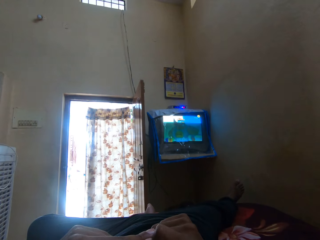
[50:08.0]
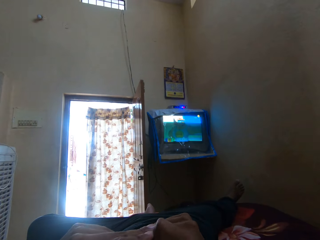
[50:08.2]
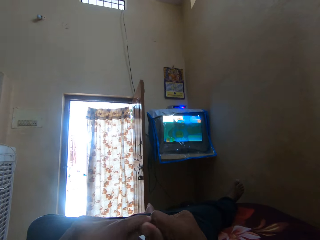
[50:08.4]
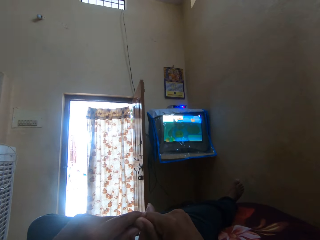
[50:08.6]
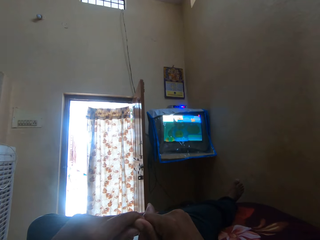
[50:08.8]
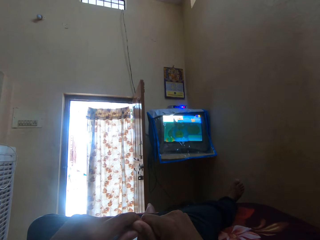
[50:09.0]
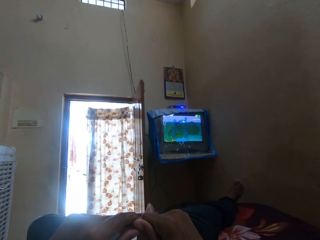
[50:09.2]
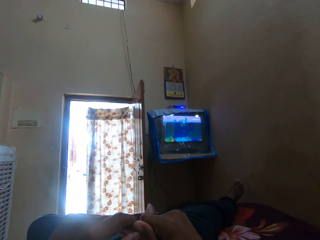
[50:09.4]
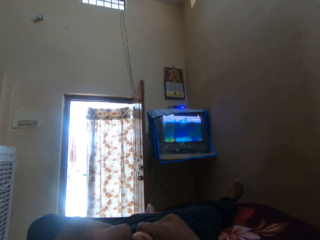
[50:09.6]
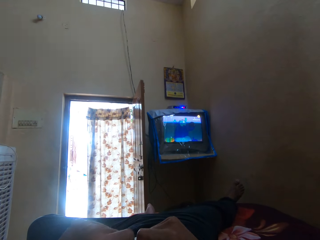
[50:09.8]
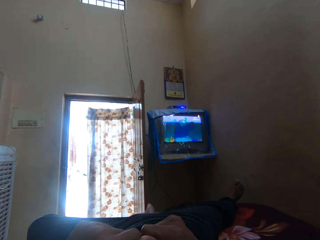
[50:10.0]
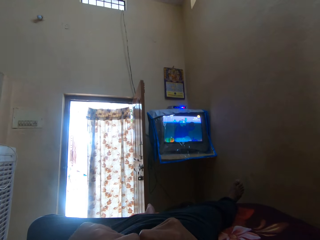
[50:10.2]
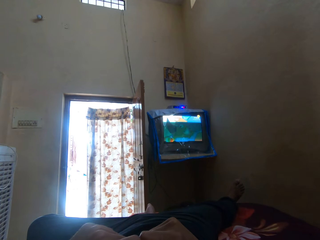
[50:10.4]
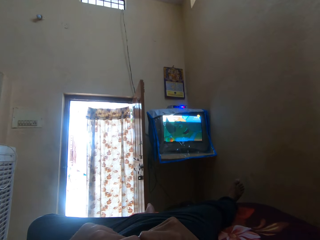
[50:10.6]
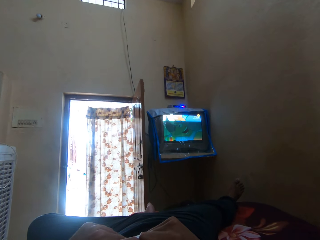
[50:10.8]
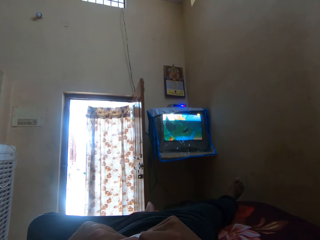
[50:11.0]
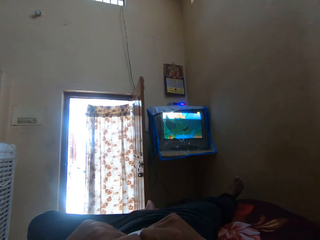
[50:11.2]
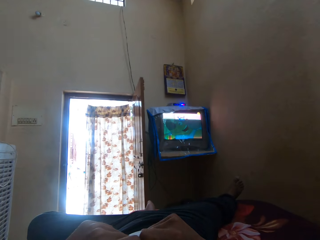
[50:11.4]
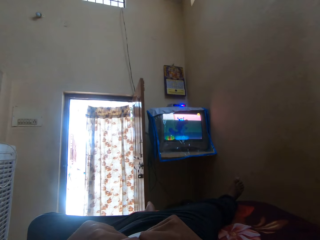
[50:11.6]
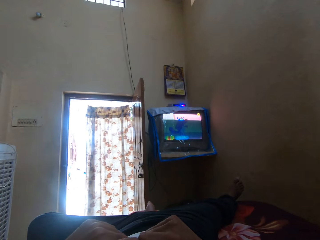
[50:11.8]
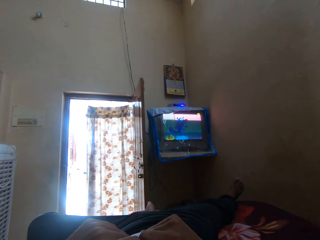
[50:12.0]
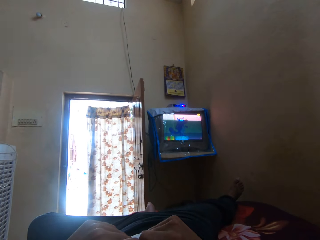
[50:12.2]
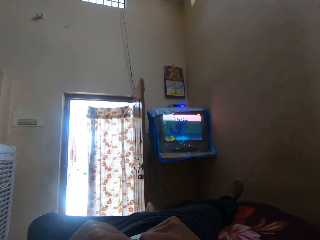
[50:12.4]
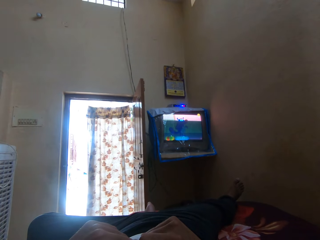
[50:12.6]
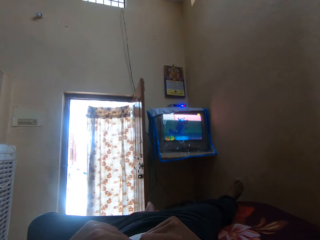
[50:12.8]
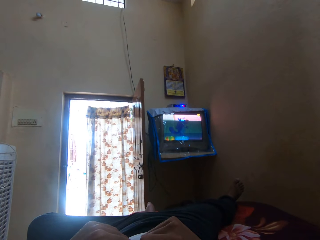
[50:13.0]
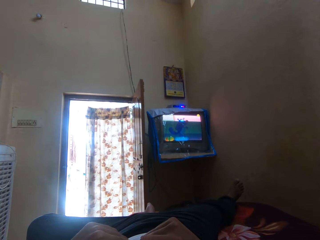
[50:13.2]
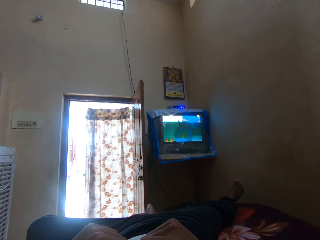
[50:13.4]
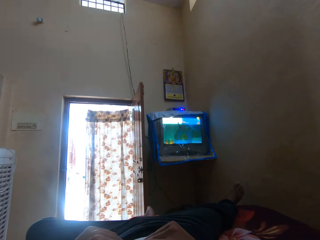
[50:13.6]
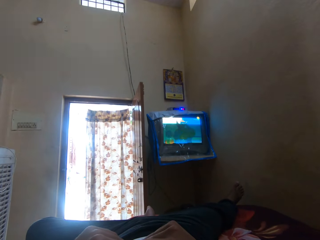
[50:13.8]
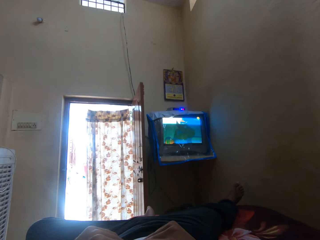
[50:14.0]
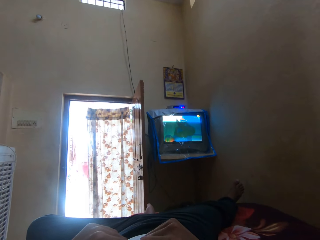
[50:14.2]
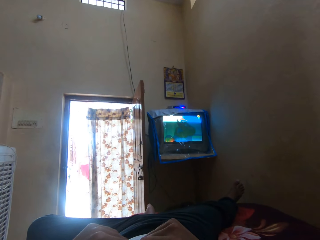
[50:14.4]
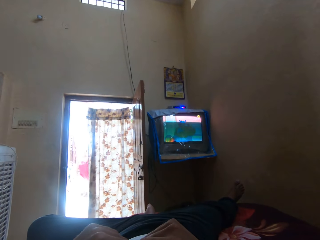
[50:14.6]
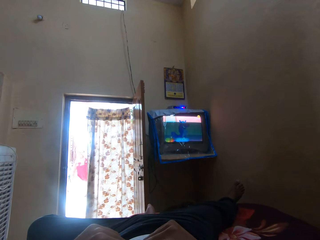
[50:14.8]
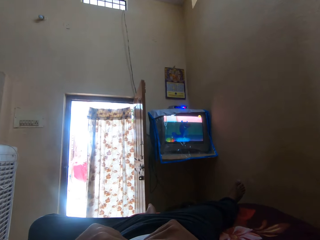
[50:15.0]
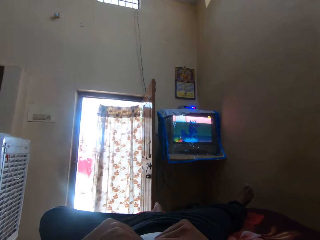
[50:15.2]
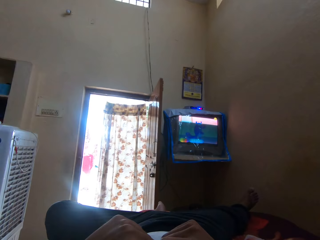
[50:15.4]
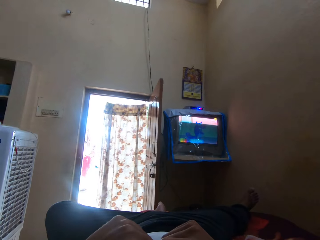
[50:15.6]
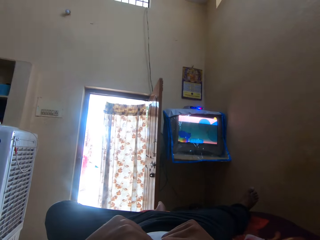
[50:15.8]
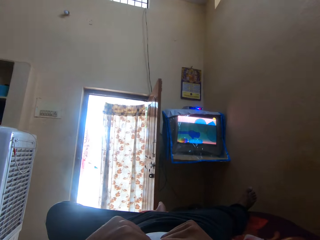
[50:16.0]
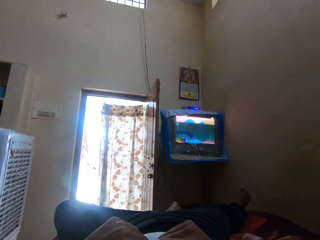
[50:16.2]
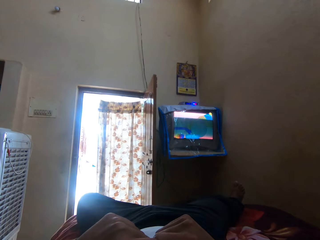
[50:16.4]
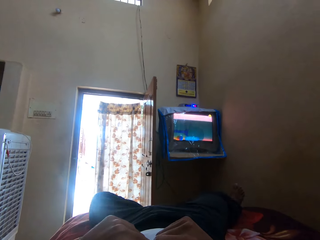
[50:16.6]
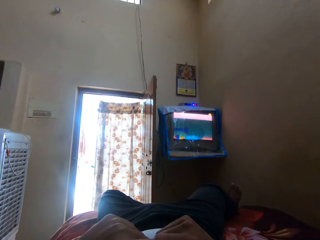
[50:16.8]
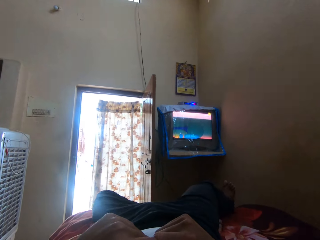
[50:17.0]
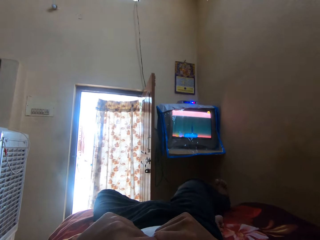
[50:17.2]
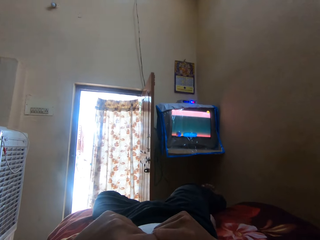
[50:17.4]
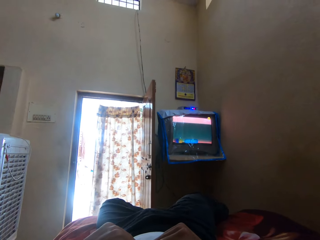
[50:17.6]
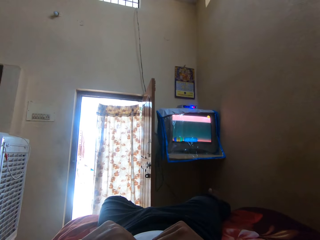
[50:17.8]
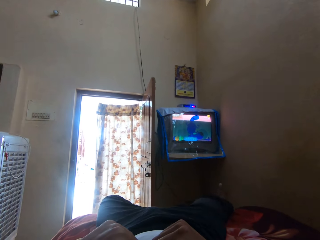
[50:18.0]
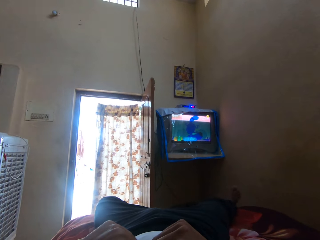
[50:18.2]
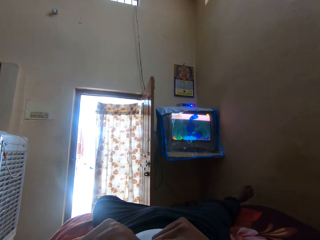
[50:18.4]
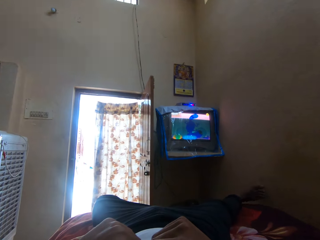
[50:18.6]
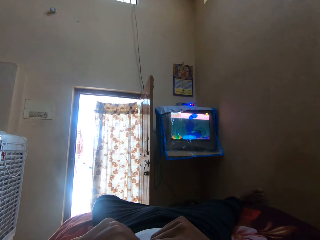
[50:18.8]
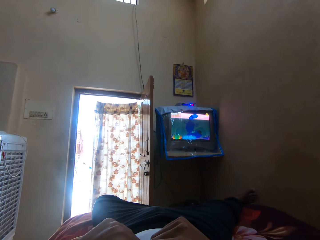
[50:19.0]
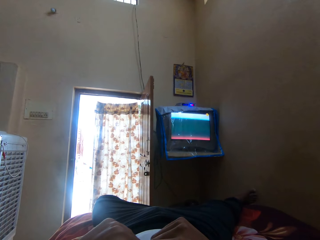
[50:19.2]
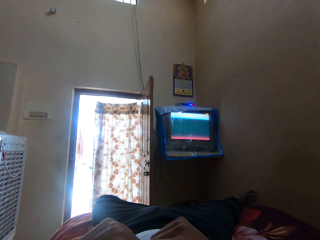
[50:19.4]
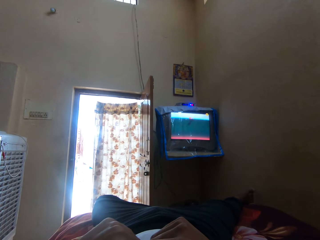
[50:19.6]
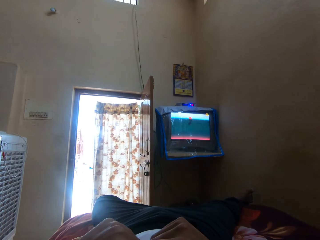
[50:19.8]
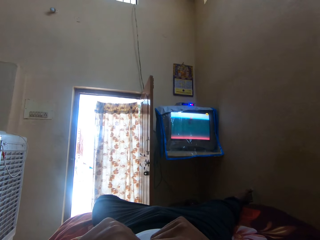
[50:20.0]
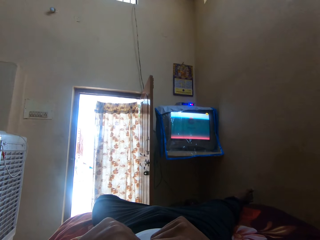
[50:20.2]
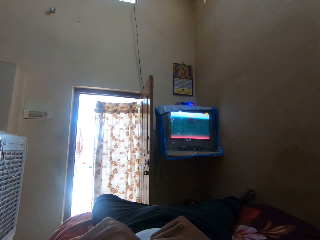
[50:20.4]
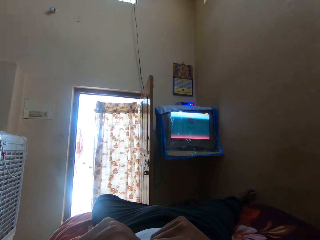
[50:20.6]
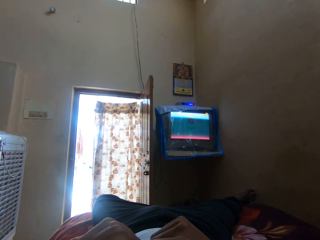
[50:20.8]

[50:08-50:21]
The camera wearer holds both hands together. They stare at the television. They turn to the side. They stretch the legs.

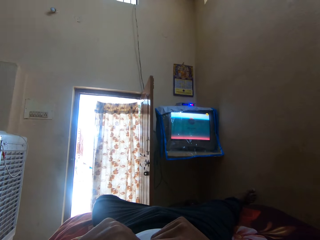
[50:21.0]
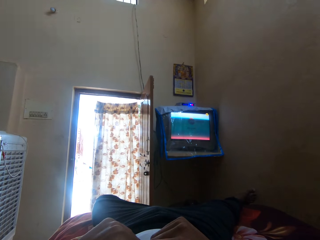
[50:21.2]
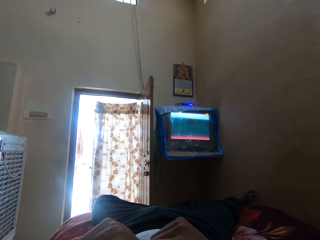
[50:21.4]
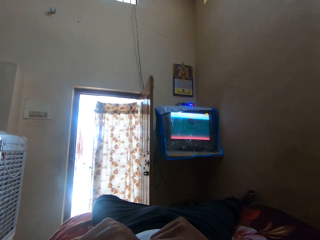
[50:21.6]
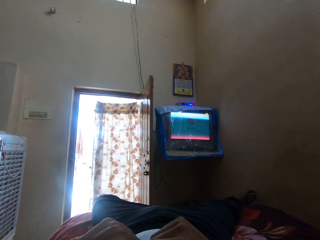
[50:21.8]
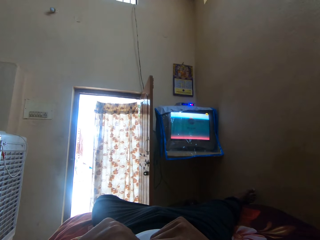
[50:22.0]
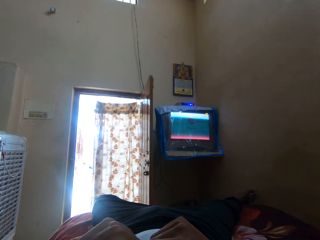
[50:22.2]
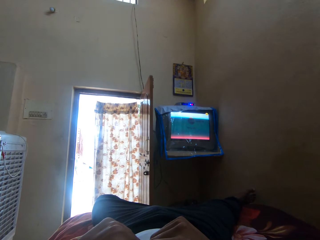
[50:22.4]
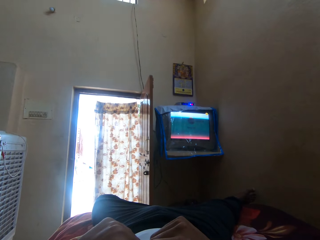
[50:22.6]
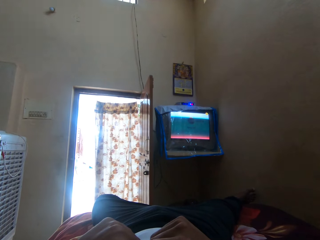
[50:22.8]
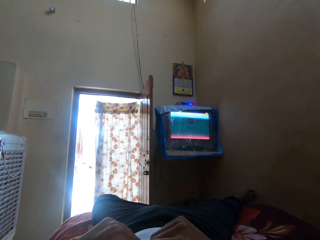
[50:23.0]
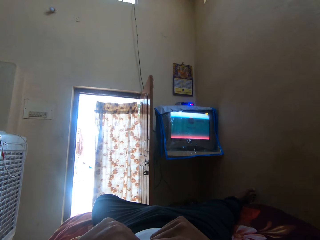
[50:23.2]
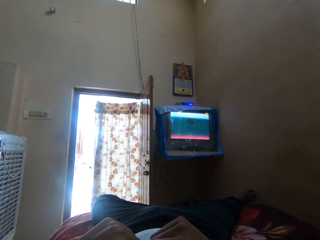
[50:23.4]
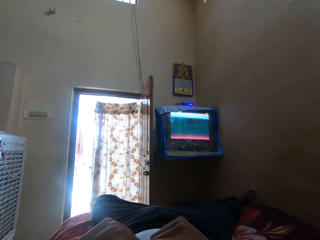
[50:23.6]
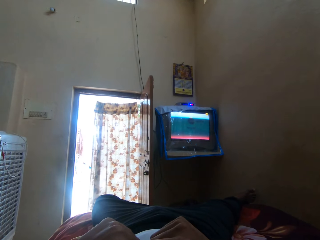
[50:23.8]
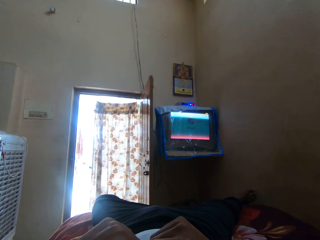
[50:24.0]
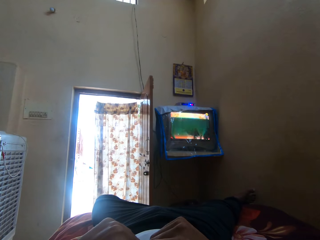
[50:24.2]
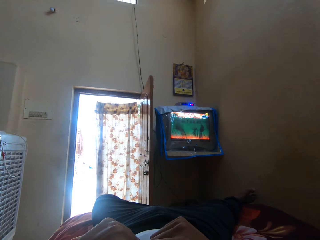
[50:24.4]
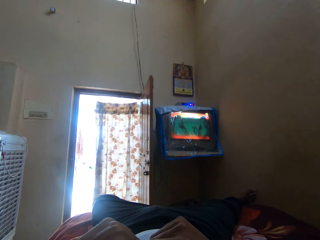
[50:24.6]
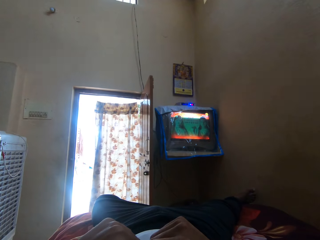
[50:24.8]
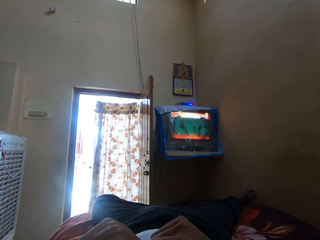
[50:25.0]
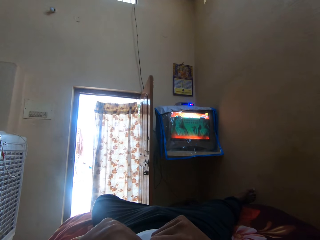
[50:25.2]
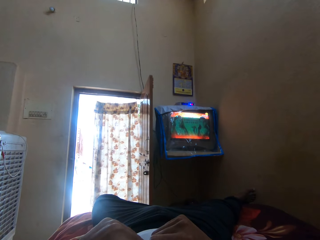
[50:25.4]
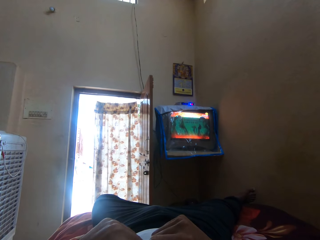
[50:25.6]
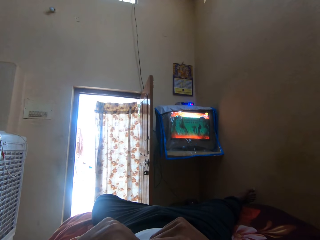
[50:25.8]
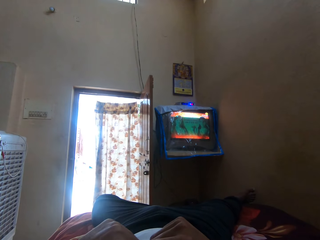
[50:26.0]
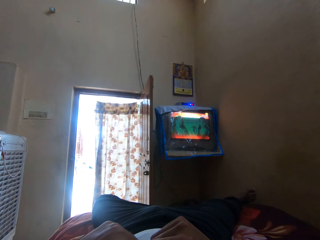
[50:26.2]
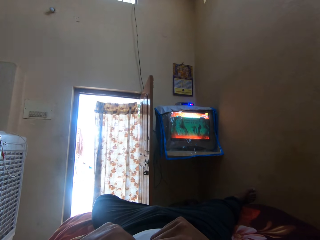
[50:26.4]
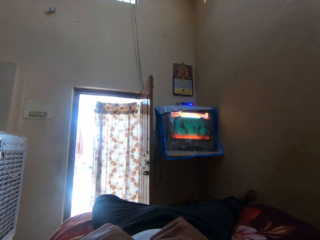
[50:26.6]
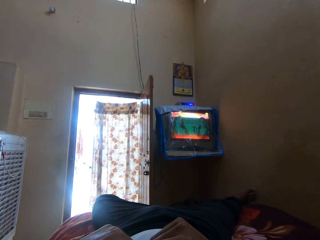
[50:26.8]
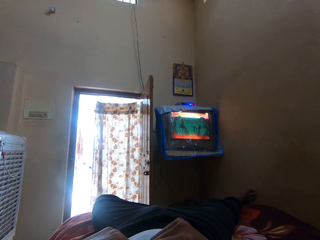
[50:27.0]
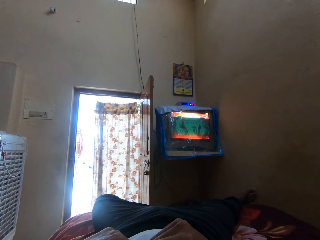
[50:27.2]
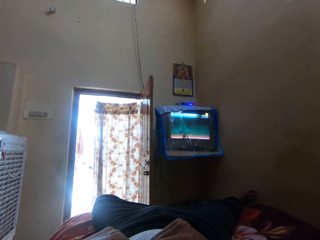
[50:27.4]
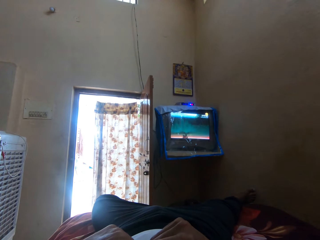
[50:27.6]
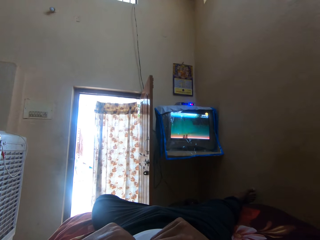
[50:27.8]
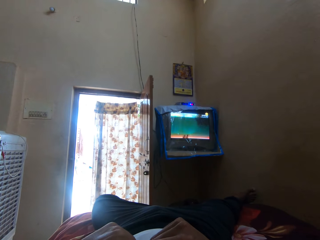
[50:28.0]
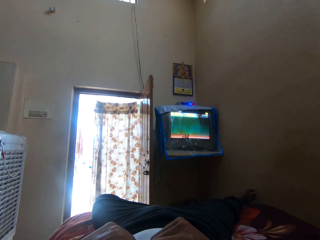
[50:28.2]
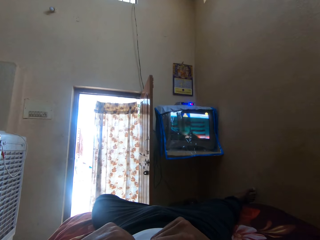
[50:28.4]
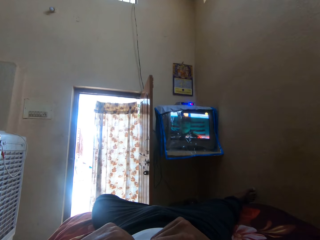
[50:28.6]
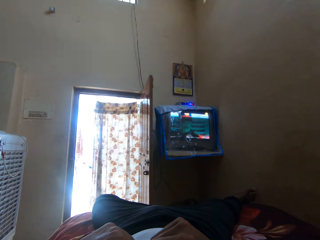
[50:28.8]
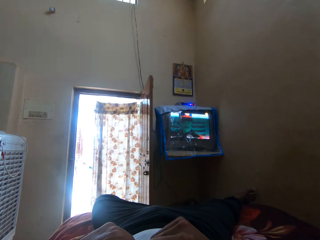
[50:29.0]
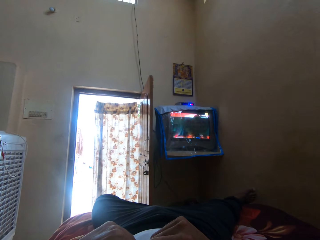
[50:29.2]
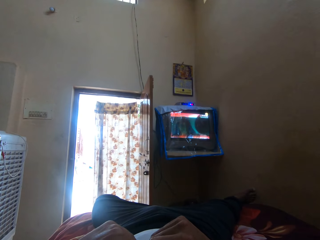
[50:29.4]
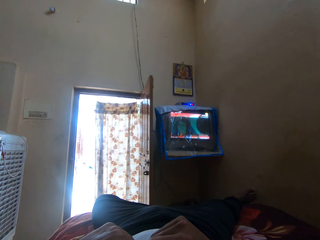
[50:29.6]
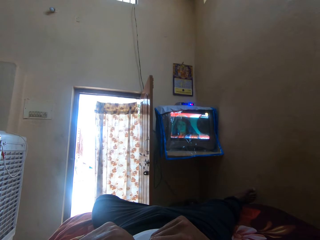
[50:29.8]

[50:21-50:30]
The camera wearer stares at the television.
